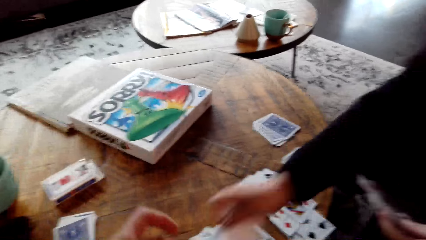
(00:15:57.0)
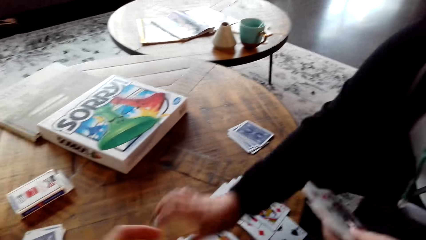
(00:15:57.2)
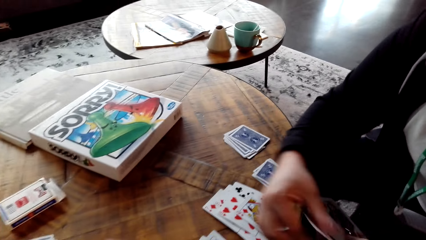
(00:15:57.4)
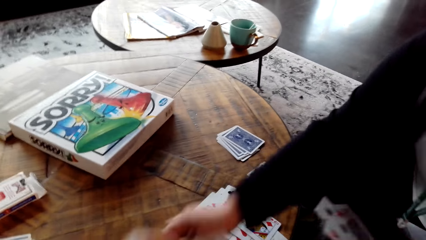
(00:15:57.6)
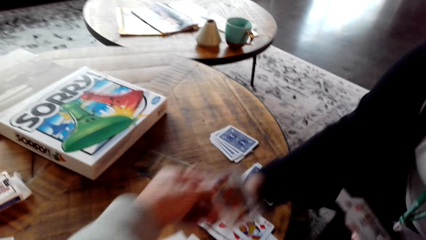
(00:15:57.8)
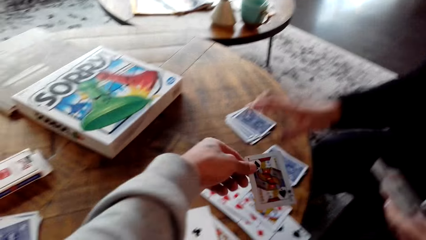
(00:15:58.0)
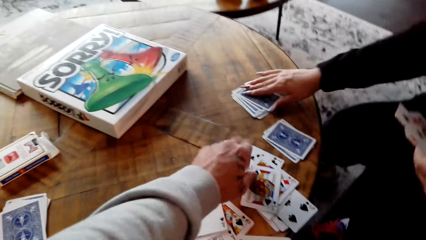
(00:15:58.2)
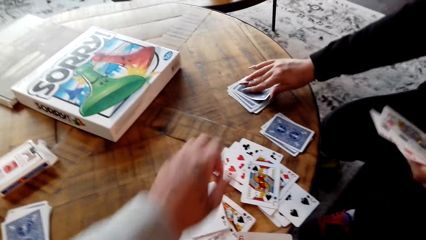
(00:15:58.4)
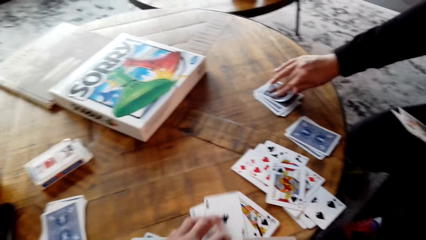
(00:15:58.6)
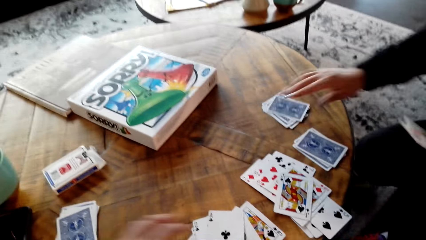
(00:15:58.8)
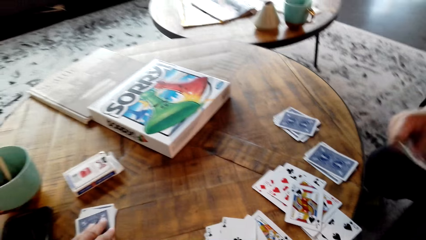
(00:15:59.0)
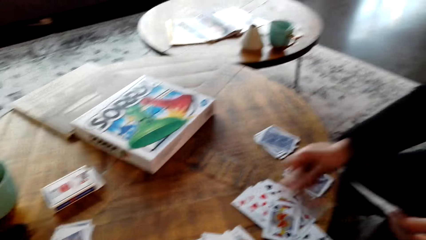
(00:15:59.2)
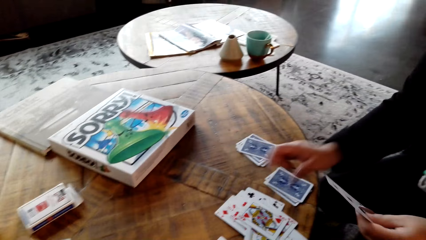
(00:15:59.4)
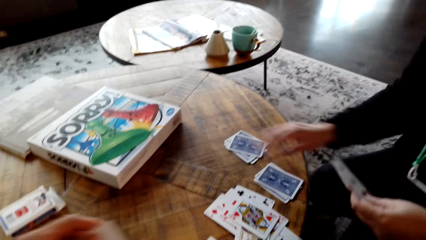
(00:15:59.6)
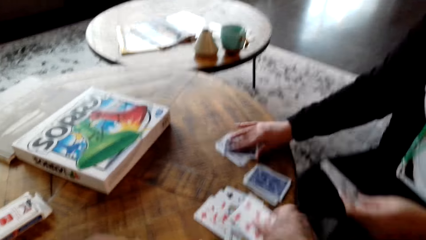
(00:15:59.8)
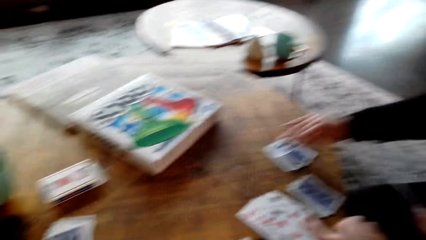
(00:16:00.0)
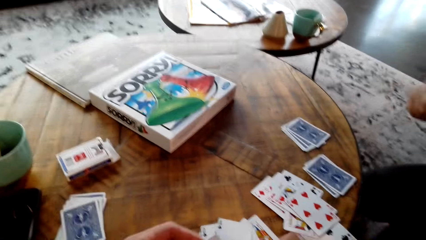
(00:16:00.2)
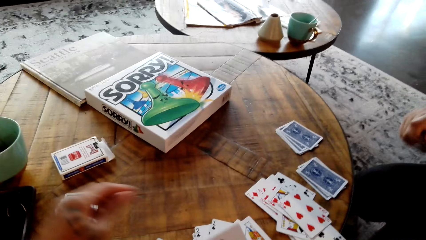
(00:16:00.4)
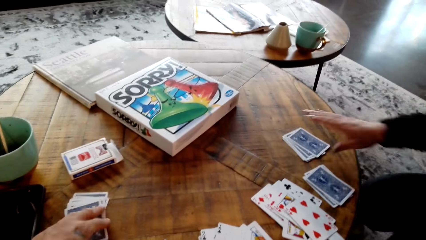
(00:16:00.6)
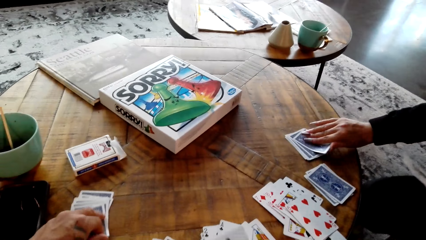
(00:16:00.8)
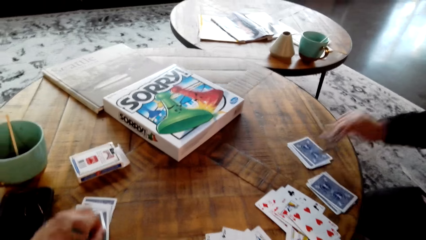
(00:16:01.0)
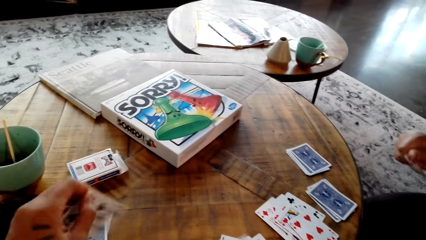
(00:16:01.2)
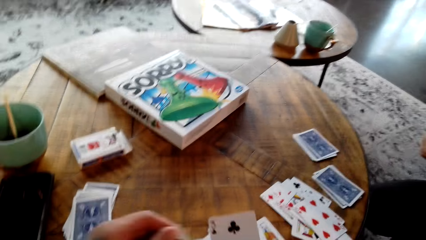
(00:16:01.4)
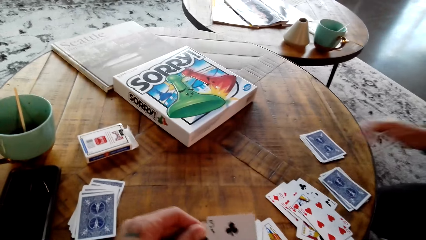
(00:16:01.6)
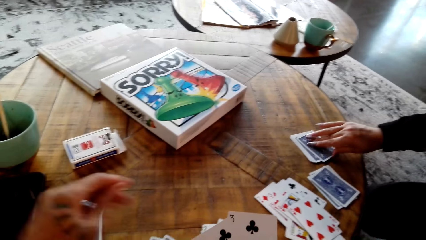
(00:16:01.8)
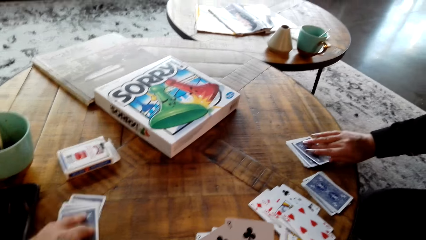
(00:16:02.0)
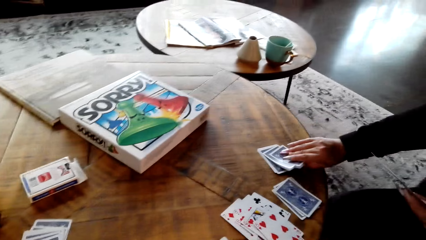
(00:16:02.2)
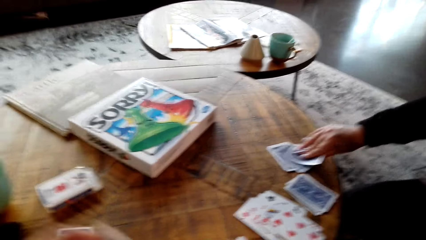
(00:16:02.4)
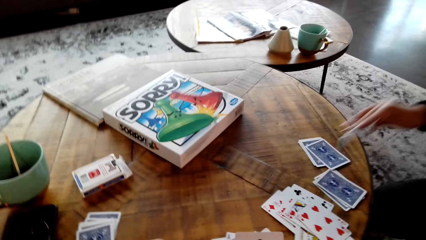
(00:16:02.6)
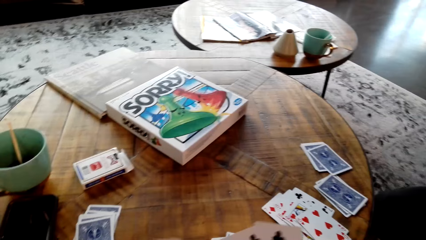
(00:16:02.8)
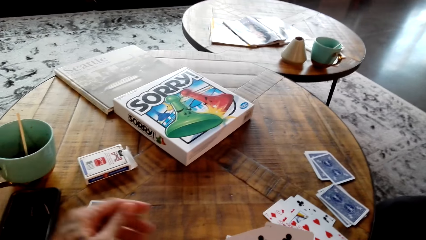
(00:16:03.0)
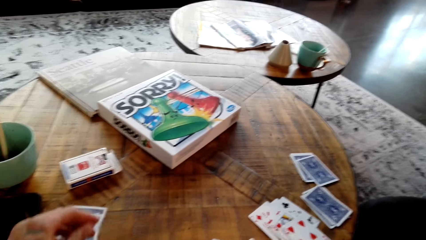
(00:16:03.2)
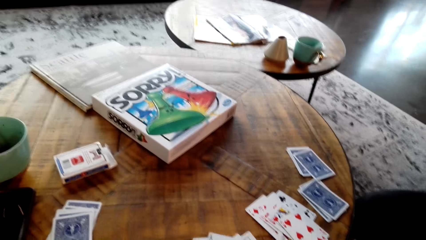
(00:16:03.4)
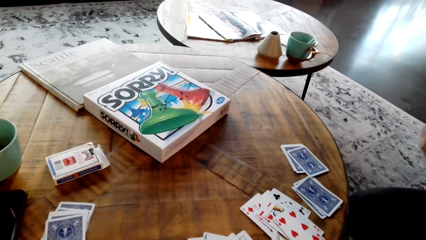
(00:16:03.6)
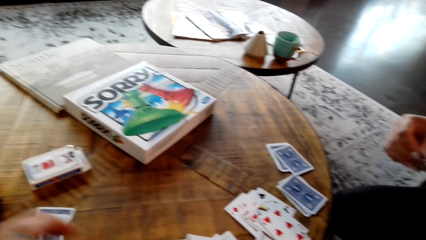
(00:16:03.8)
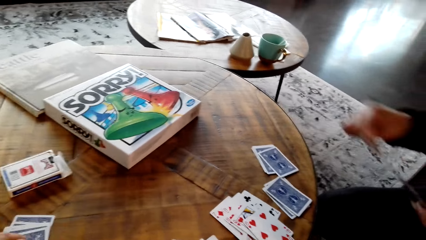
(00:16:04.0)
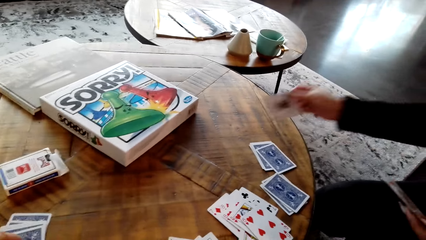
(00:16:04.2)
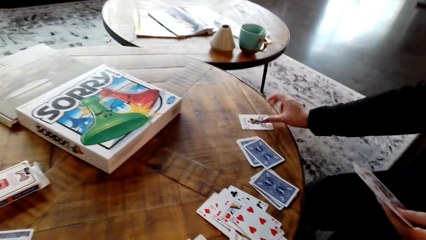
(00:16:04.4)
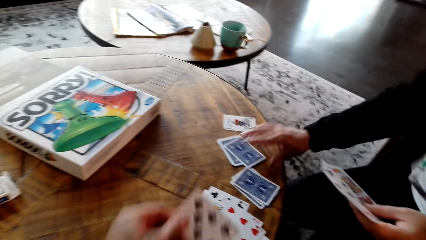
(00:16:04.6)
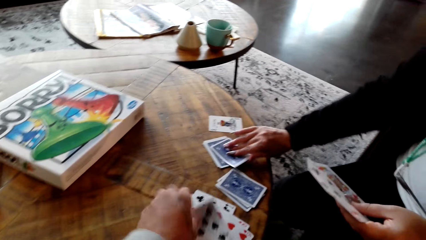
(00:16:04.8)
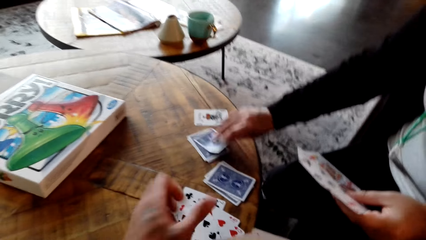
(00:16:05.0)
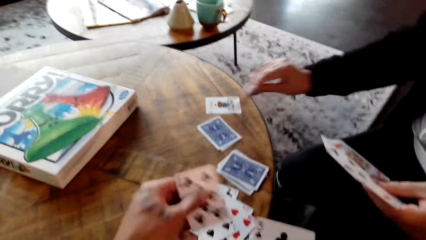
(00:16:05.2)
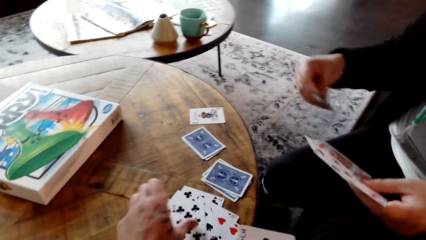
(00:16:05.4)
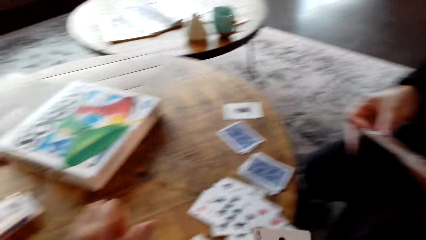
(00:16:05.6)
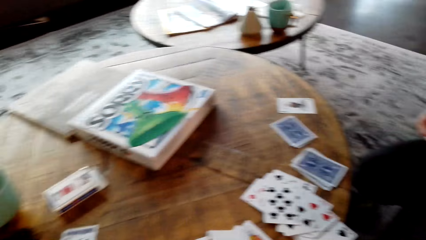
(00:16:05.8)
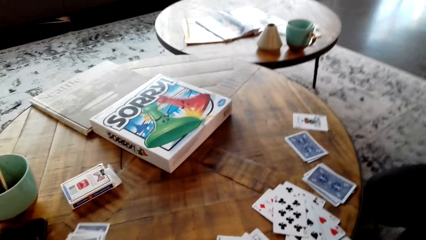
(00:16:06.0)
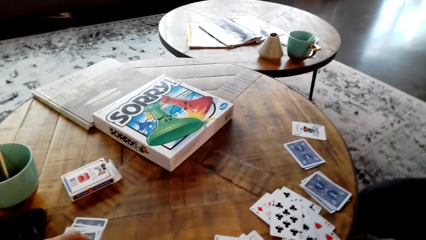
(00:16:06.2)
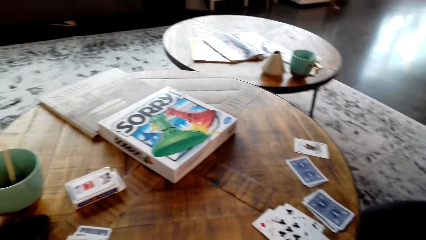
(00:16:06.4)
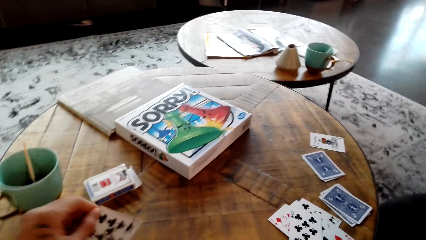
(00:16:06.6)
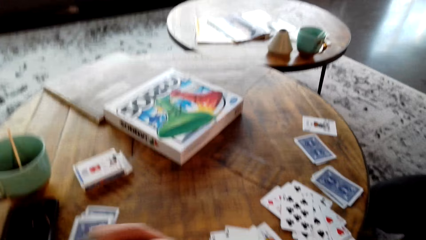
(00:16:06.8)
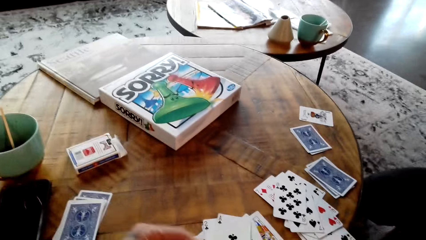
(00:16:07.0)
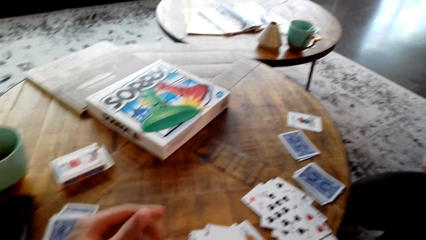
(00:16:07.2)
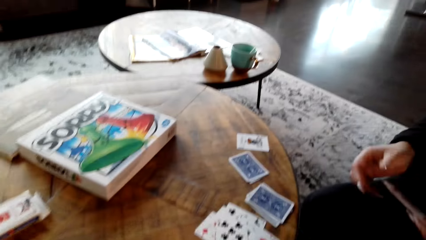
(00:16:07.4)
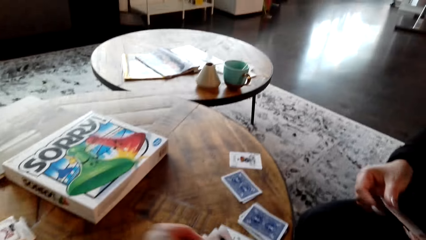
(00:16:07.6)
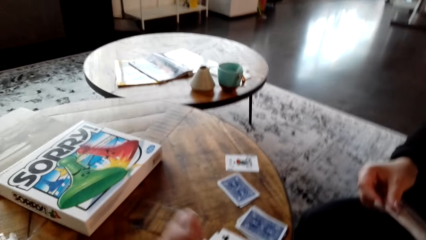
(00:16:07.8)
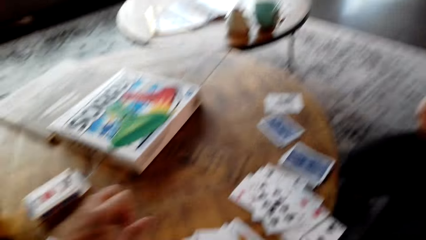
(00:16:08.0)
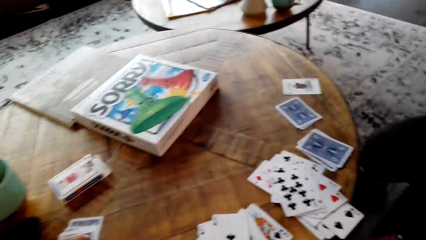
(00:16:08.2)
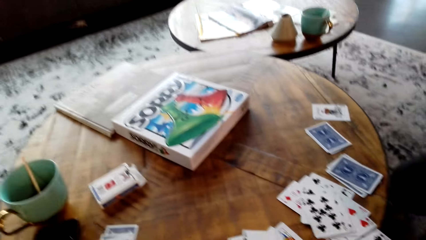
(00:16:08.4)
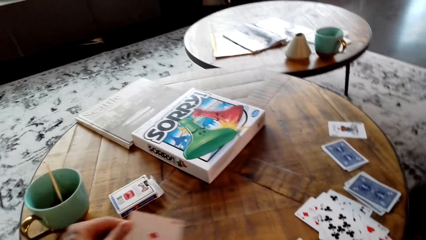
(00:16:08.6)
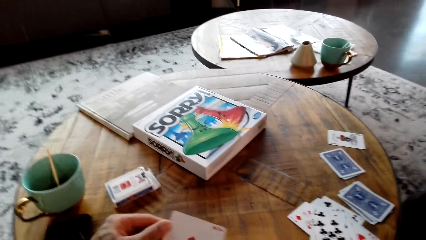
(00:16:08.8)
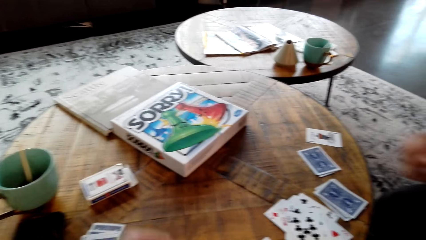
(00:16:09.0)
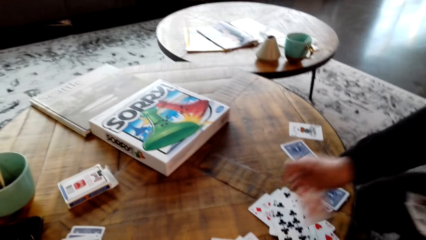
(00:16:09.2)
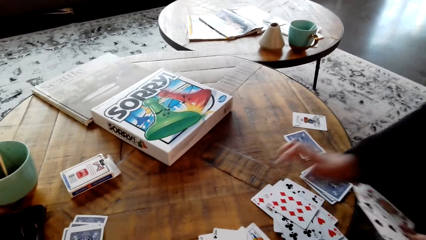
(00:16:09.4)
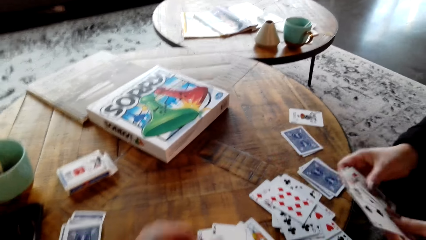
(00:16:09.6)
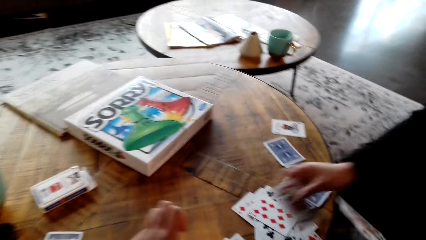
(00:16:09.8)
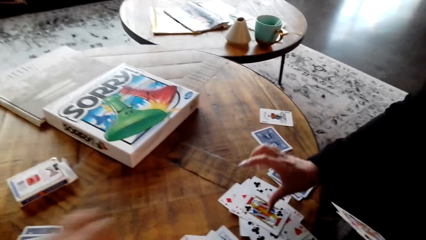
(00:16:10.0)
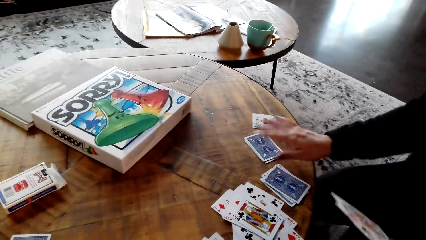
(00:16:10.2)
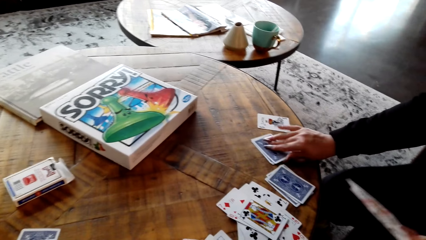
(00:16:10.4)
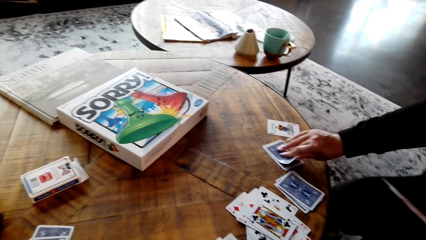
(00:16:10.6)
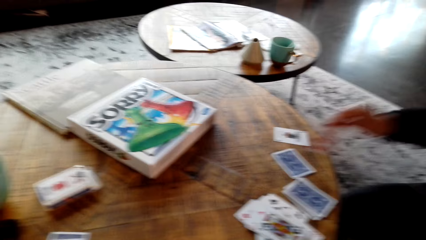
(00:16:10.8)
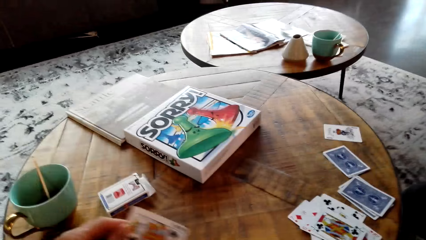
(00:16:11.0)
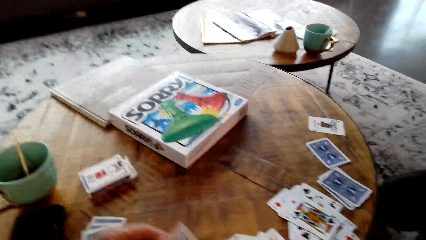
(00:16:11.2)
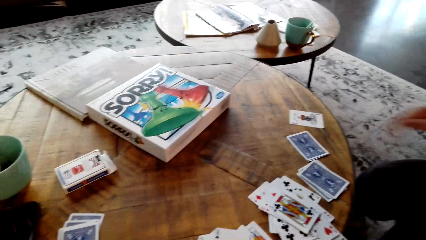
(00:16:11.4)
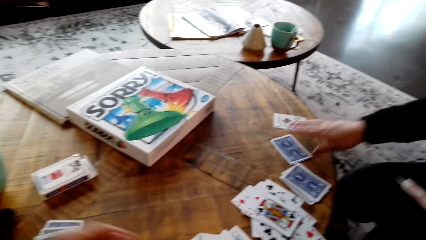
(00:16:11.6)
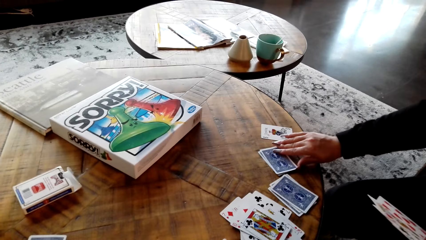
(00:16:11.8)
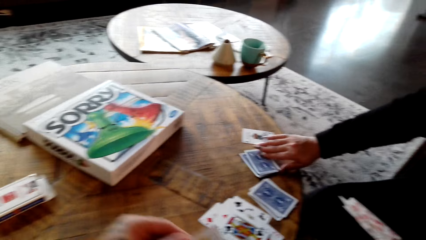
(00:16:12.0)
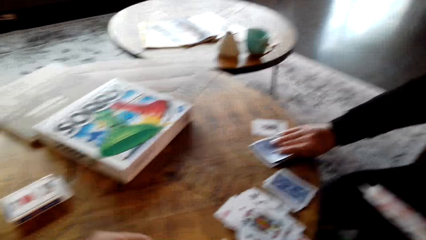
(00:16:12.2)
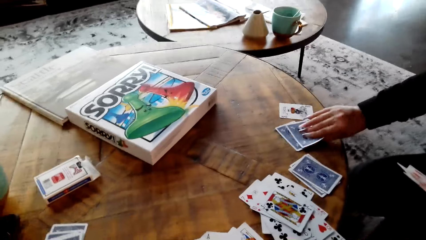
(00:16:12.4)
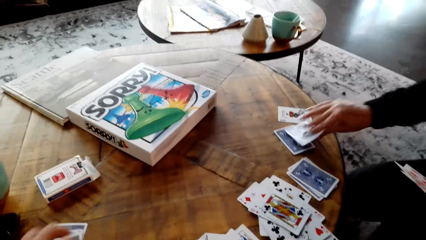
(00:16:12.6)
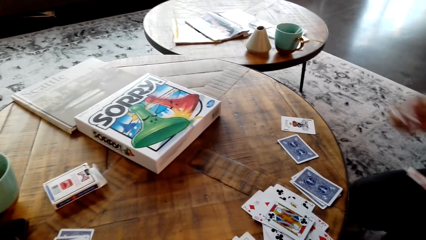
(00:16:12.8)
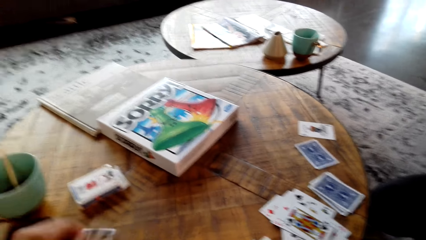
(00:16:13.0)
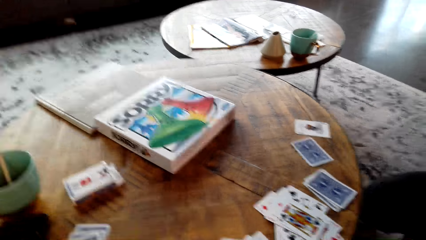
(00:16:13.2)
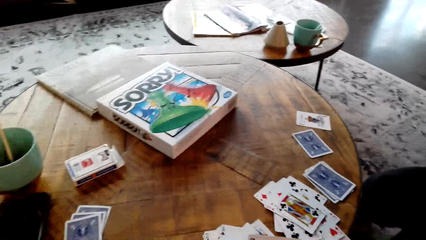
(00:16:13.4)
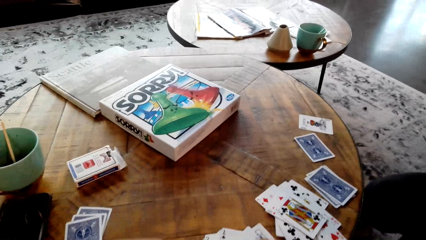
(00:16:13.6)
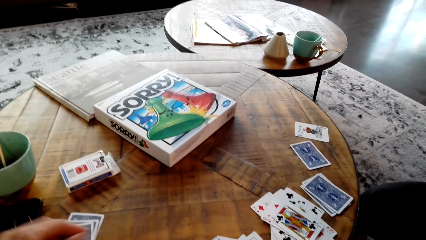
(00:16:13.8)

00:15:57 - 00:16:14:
The person puts the joker card aside and plays the card.
